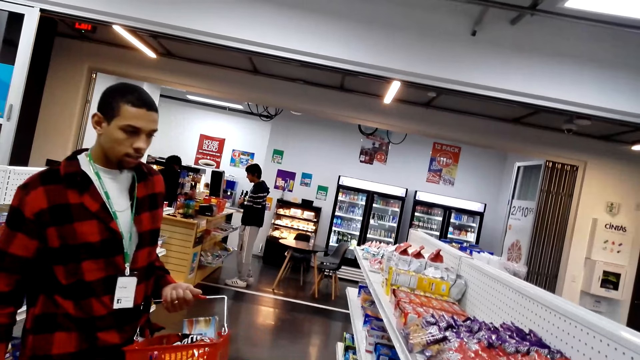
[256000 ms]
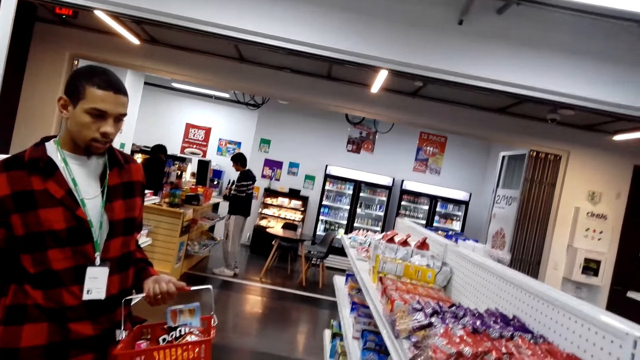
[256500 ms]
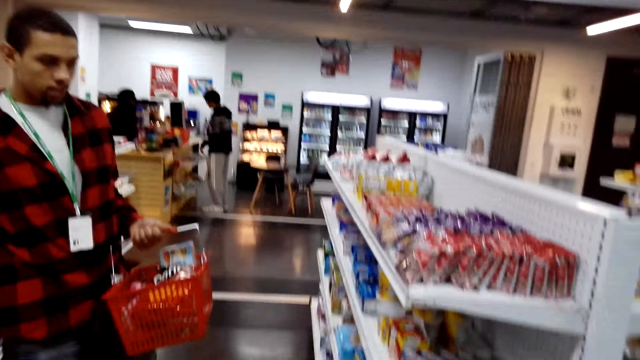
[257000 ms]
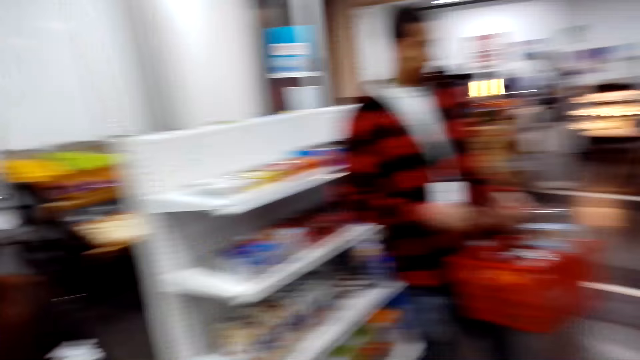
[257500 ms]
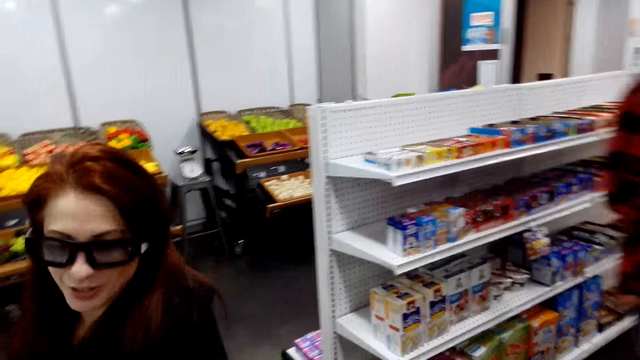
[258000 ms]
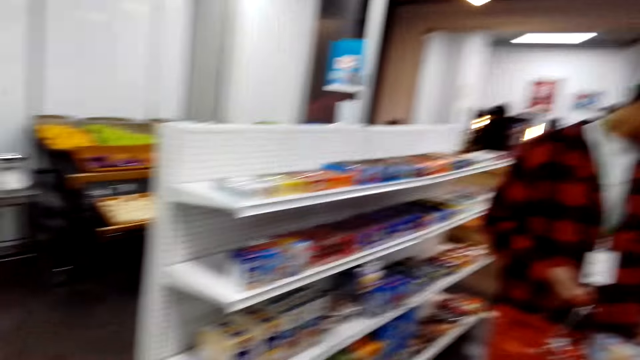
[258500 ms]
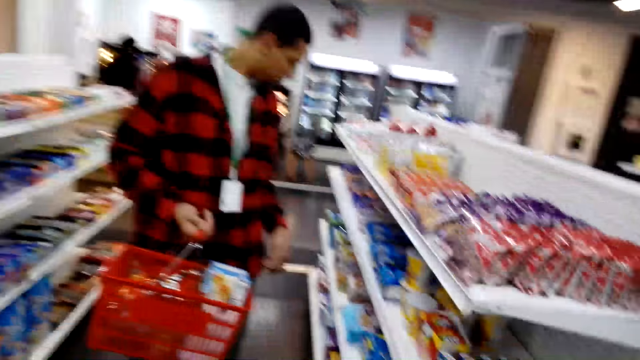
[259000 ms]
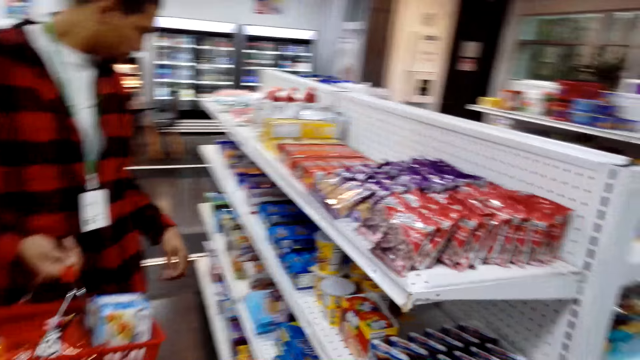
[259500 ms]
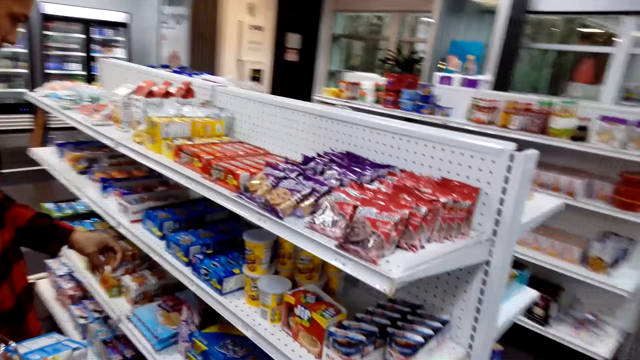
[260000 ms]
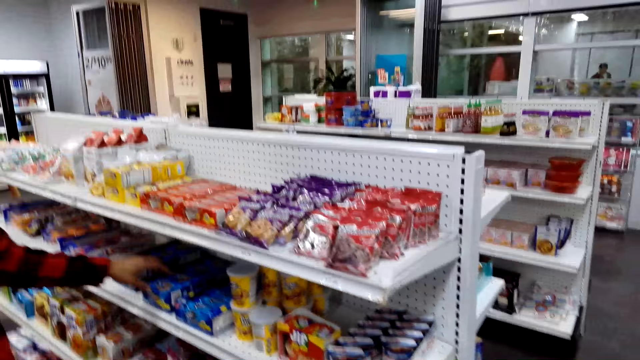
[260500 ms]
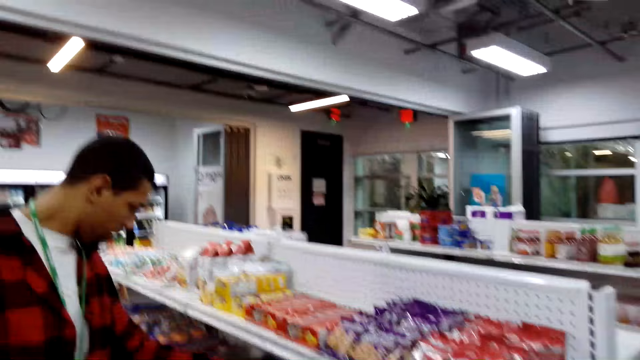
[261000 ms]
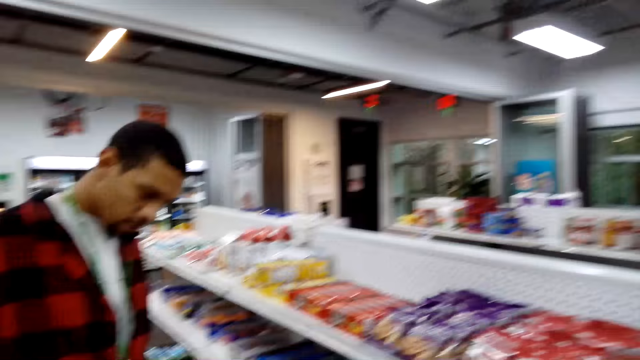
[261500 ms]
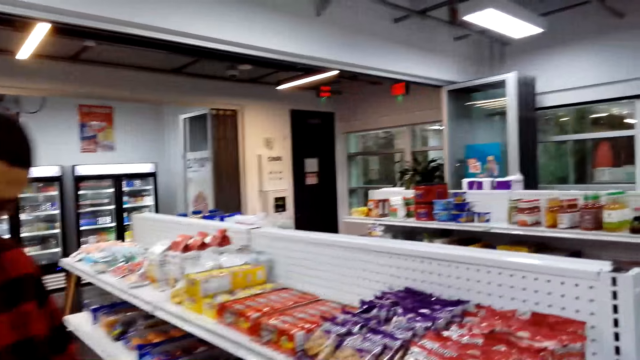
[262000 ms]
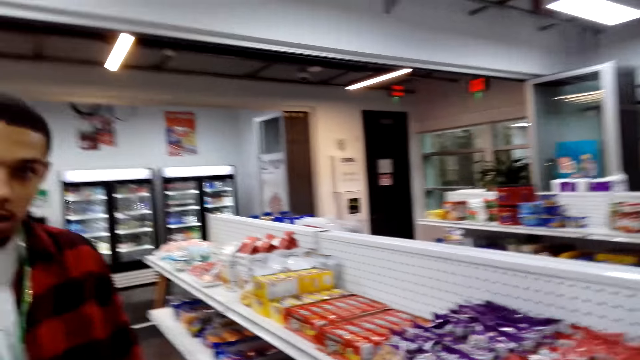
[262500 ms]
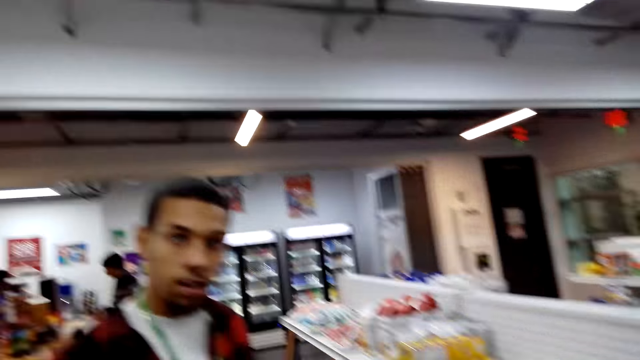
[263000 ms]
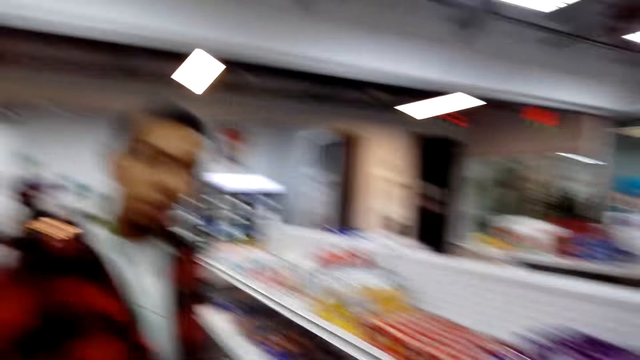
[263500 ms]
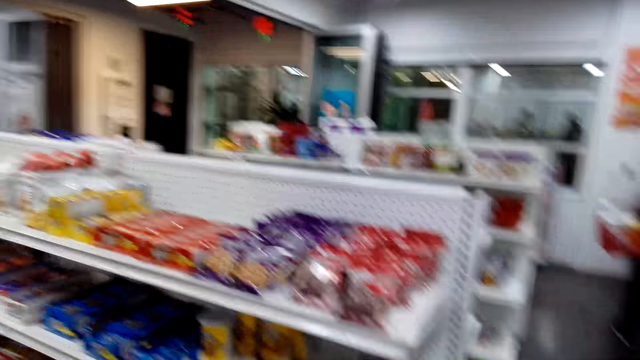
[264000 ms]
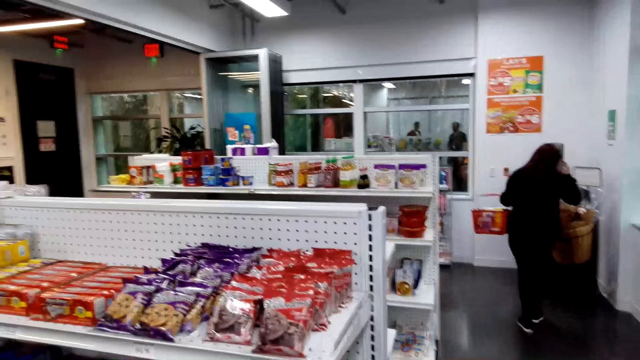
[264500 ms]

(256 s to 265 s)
A man touches a packet of snacks. The man picks items.

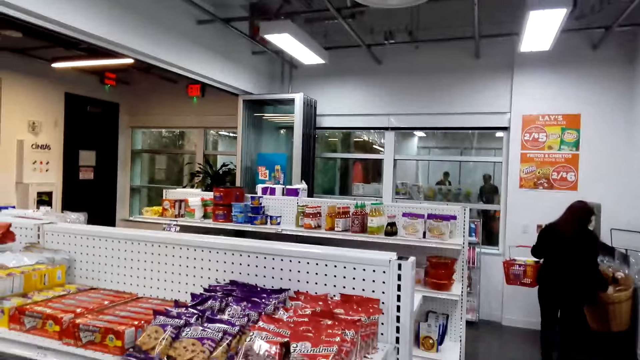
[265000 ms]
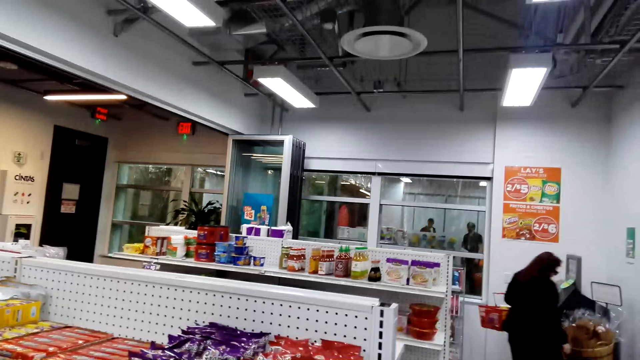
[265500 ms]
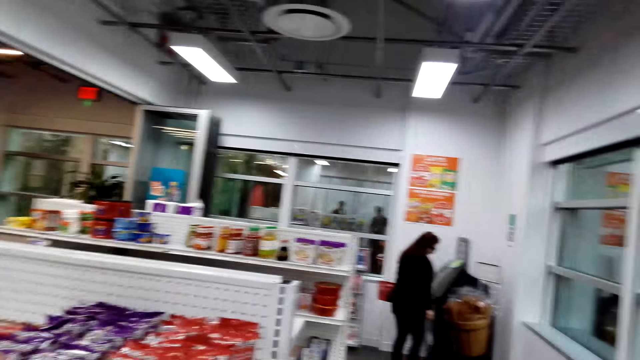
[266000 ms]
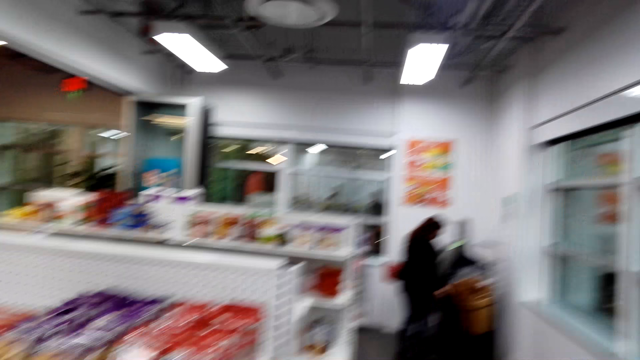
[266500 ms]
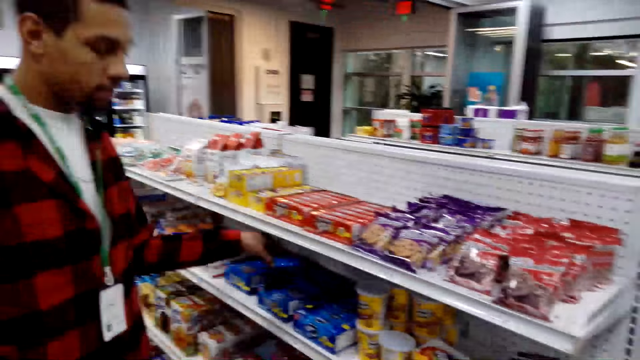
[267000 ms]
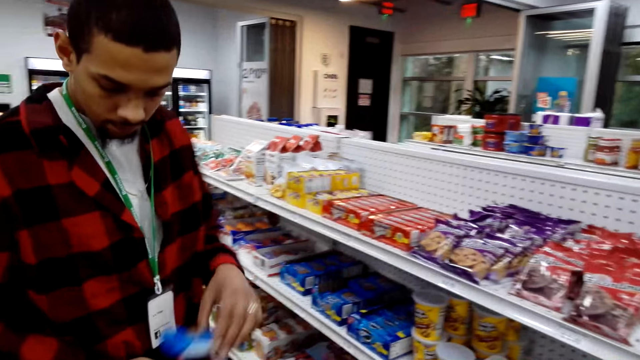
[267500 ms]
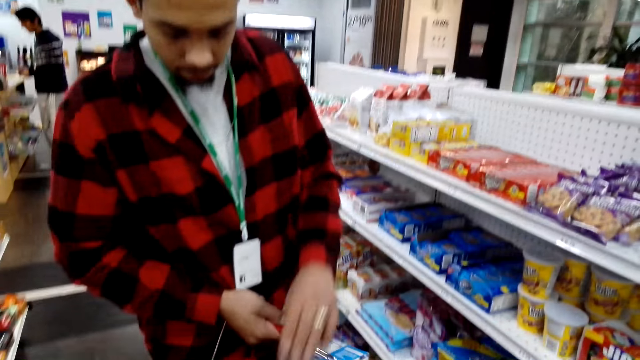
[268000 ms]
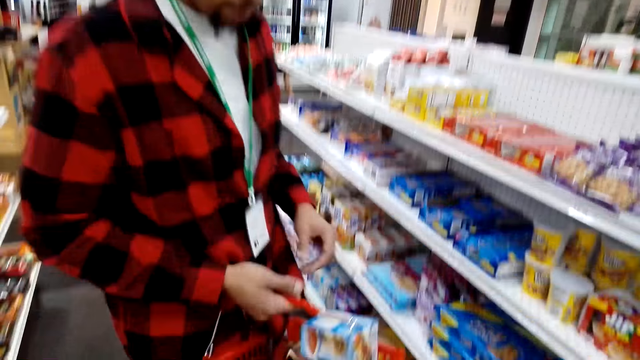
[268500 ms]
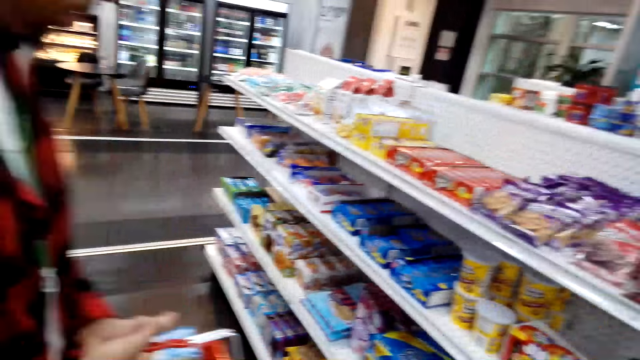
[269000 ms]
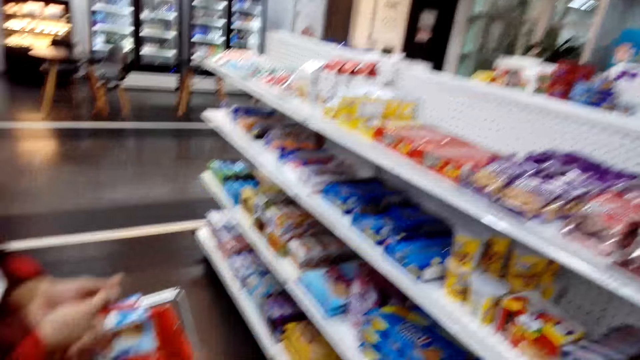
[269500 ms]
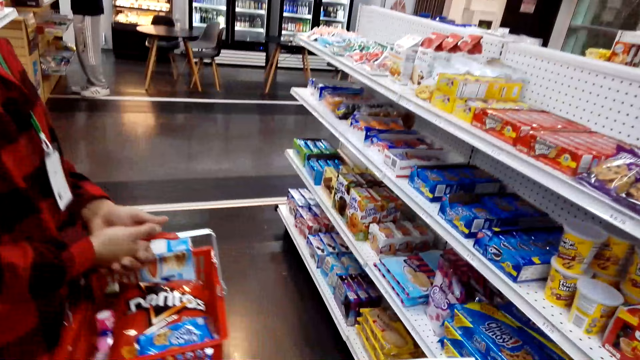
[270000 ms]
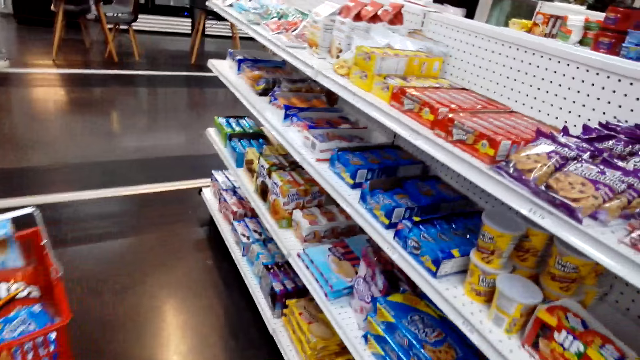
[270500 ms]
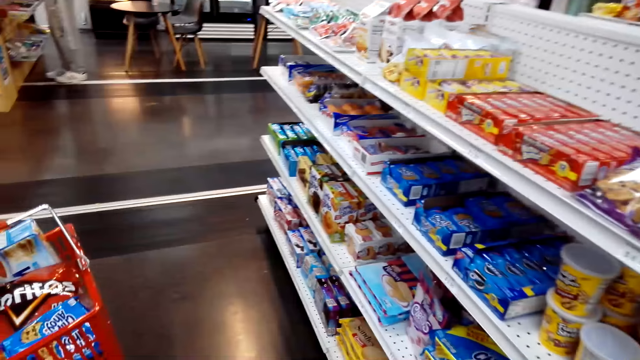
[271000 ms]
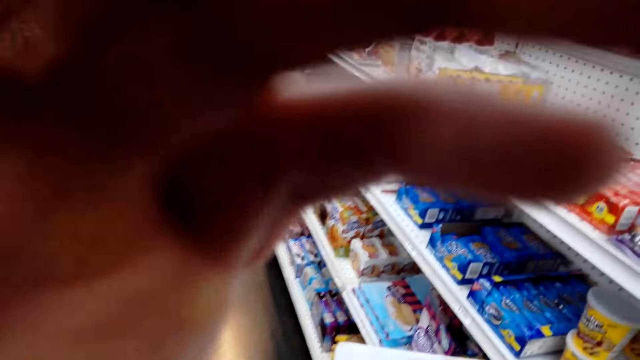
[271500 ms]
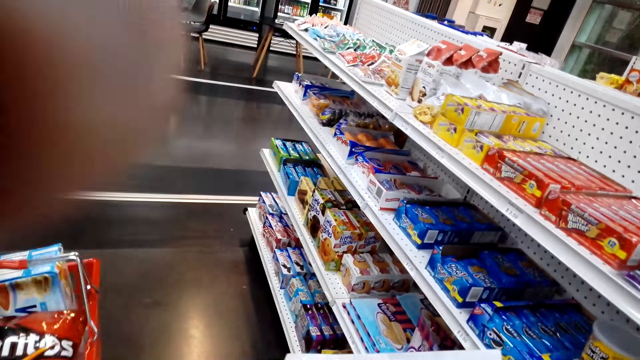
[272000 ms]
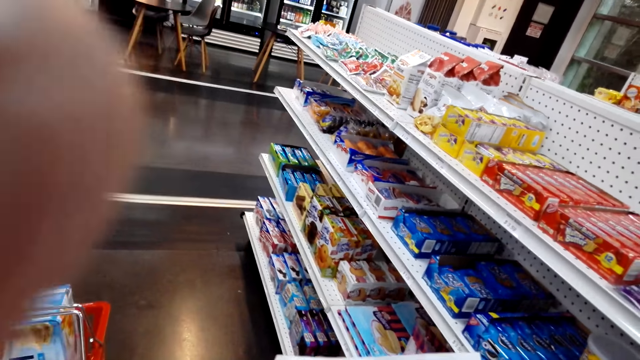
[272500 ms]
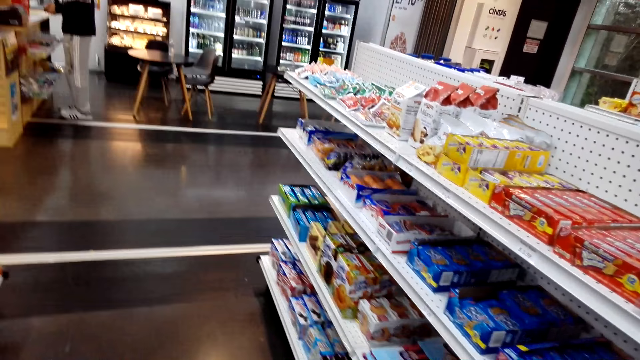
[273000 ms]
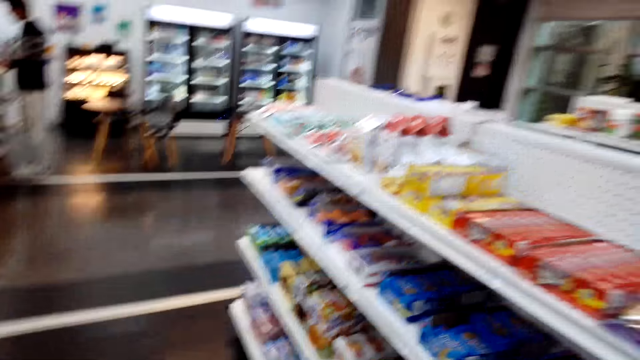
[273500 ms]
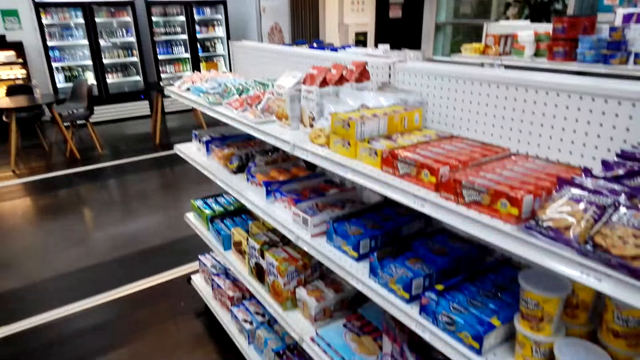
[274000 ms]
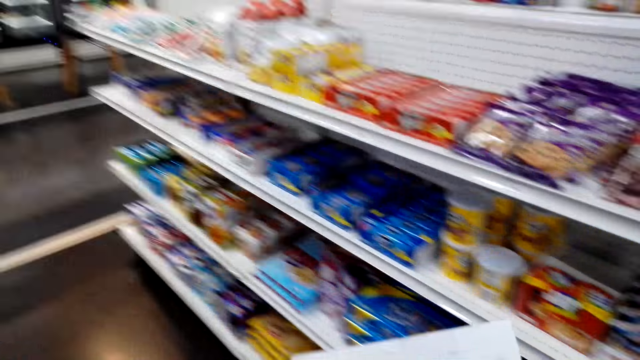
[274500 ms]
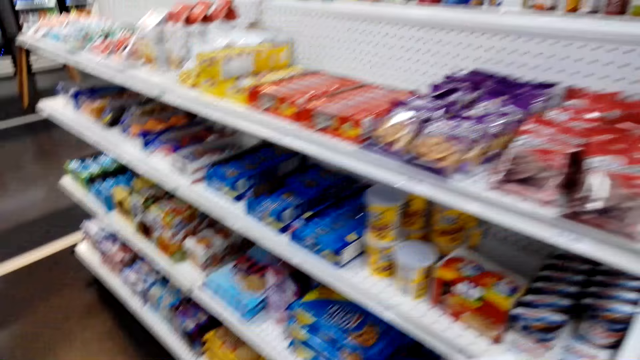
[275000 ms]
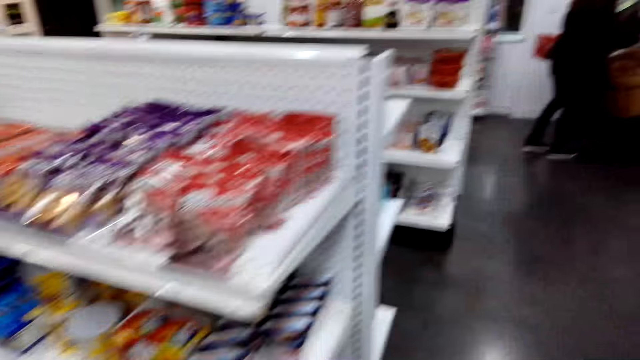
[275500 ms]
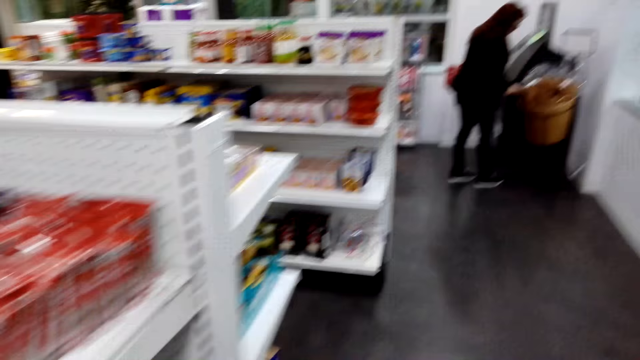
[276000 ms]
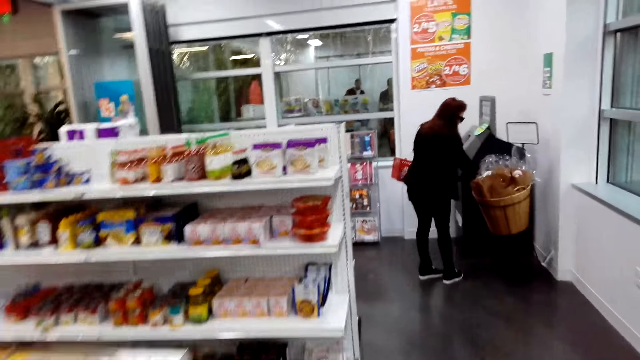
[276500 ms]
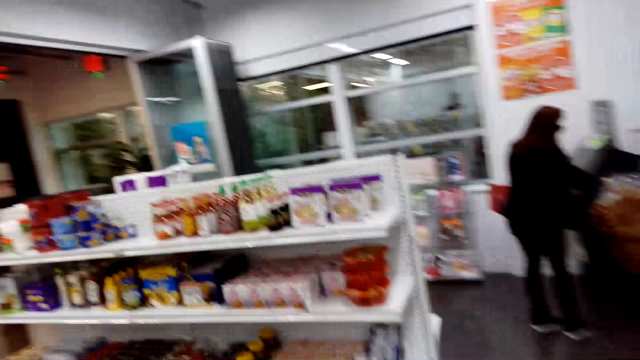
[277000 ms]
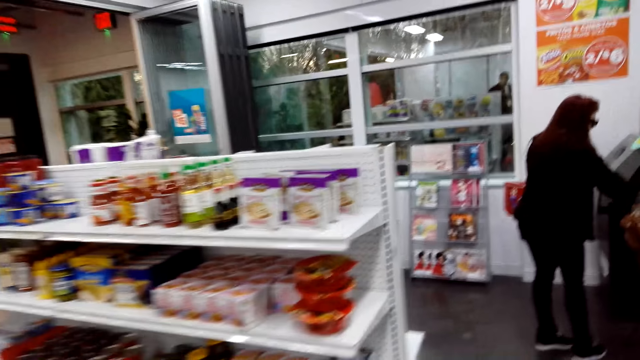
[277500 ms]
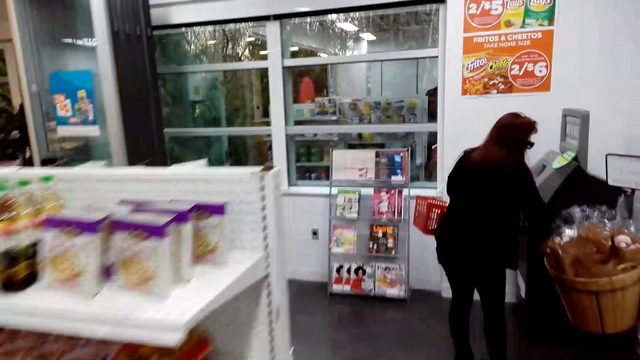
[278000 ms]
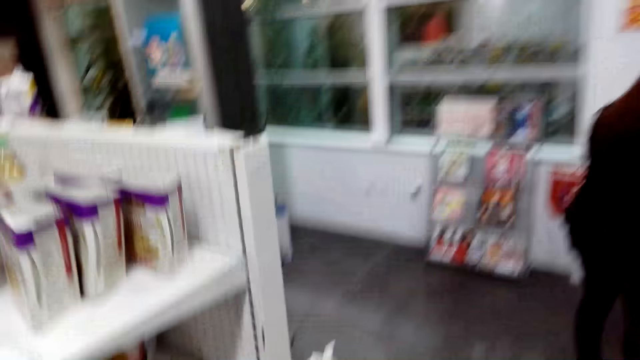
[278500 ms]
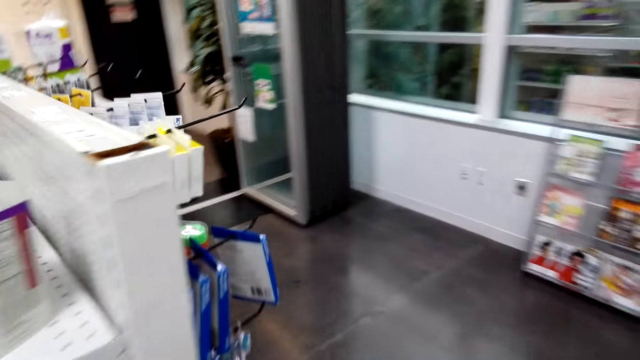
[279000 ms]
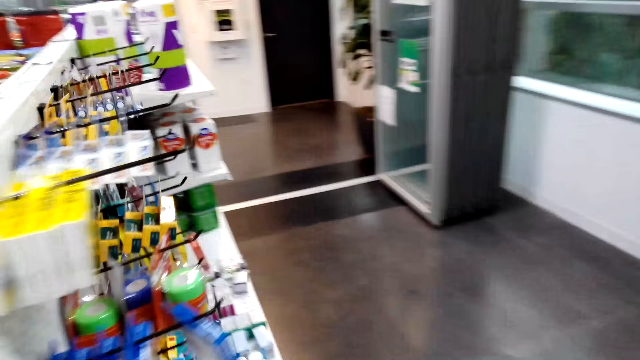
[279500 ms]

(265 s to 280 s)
The man picks a packet of snacks from the shelf. The man puts the packet of snacks in a shopping basket. The camera wearer moves their hand. They touch the camera. They walk around the shop.
